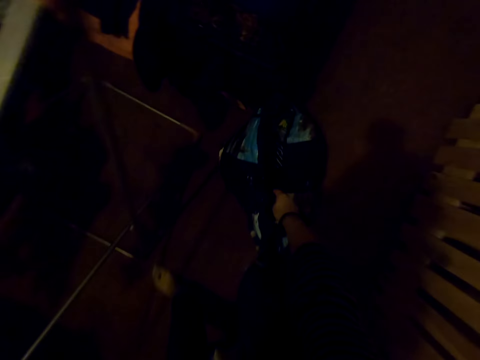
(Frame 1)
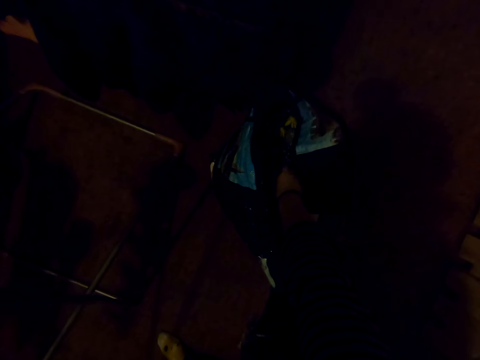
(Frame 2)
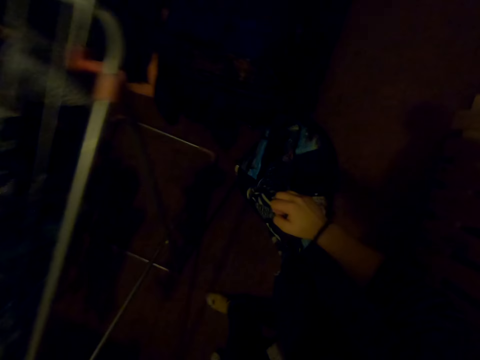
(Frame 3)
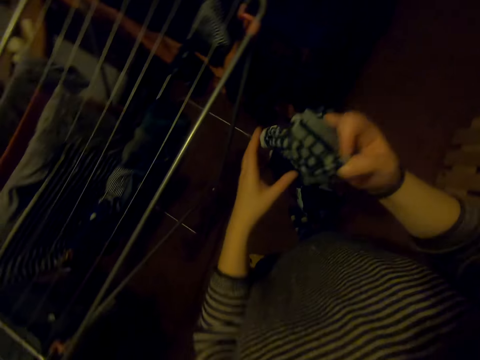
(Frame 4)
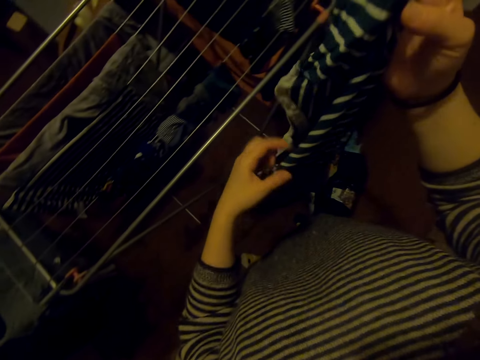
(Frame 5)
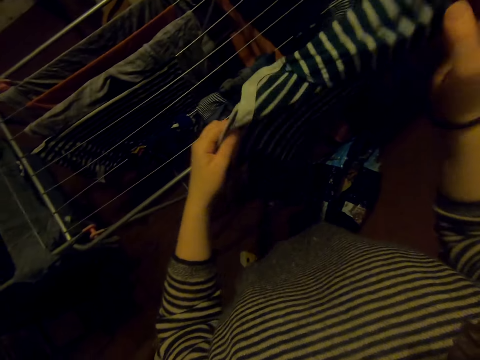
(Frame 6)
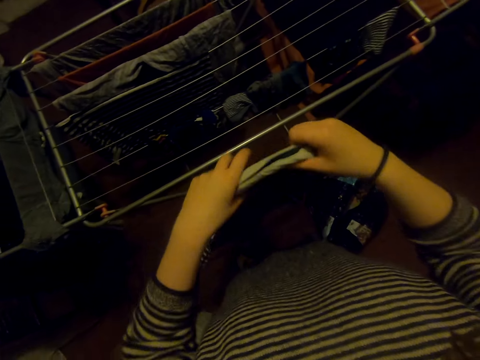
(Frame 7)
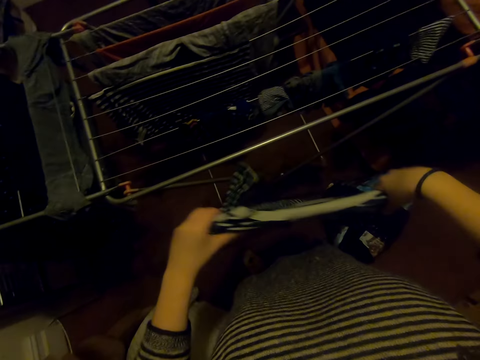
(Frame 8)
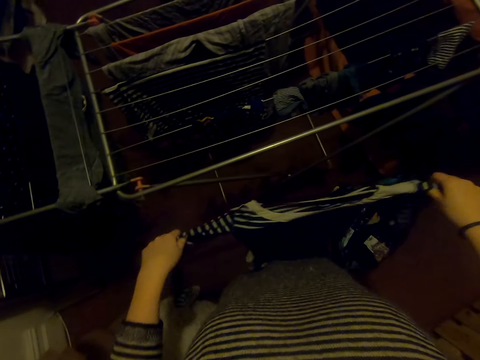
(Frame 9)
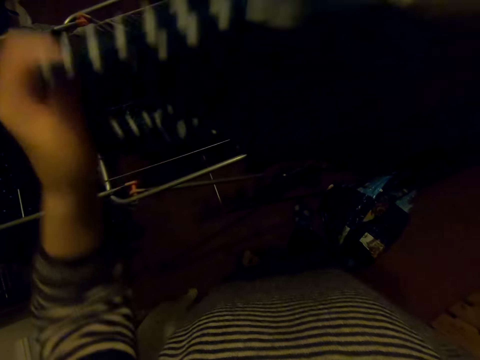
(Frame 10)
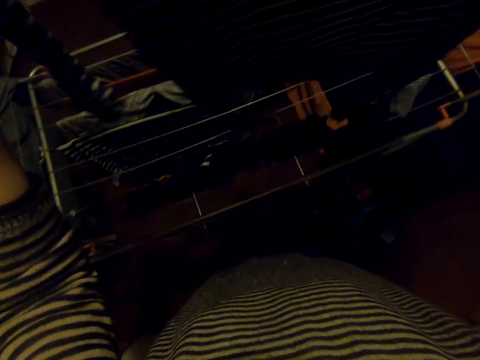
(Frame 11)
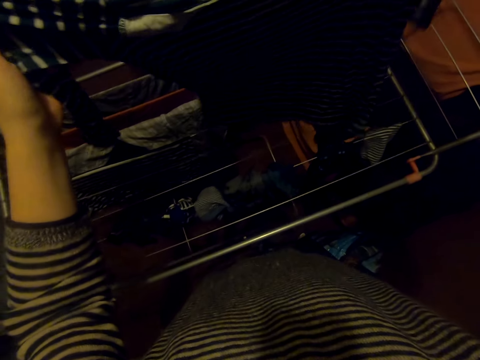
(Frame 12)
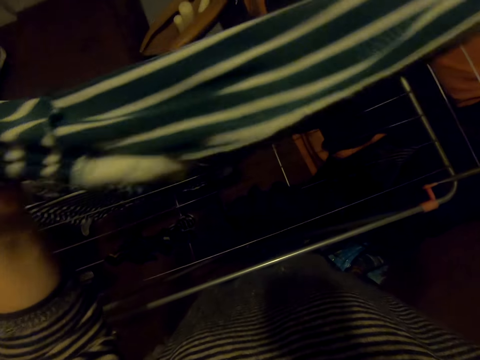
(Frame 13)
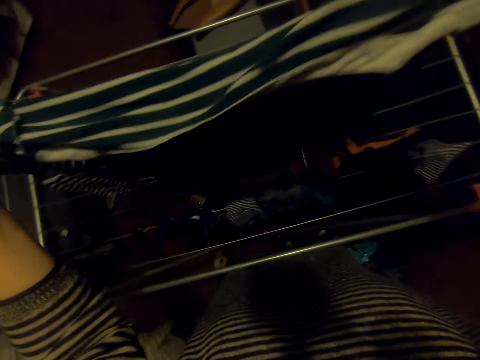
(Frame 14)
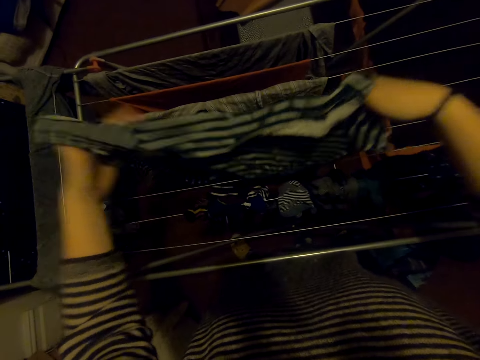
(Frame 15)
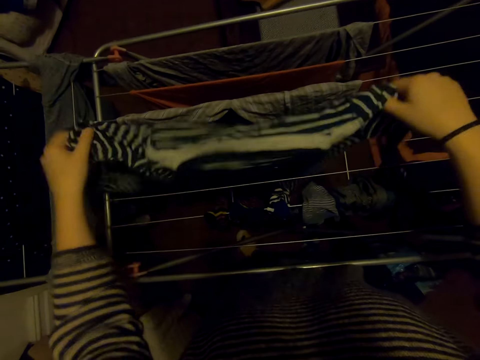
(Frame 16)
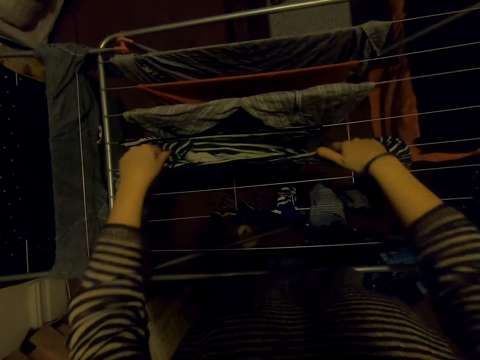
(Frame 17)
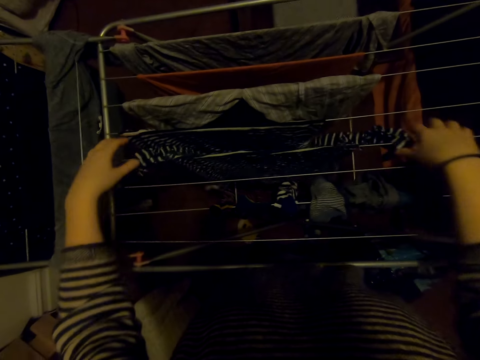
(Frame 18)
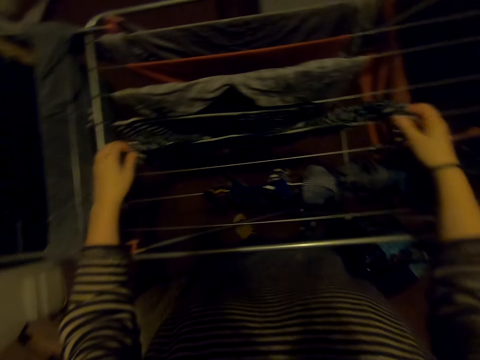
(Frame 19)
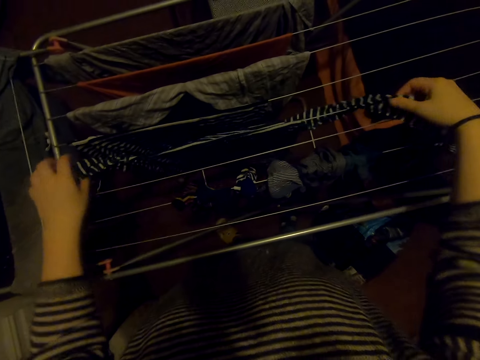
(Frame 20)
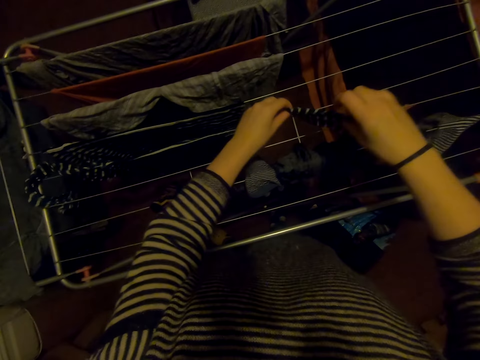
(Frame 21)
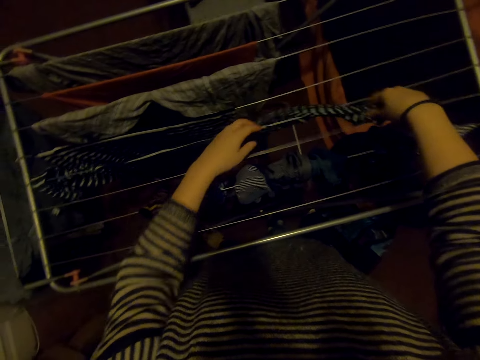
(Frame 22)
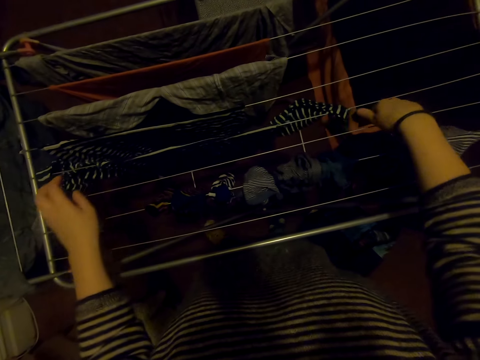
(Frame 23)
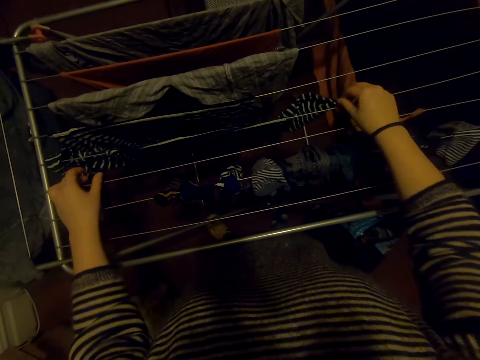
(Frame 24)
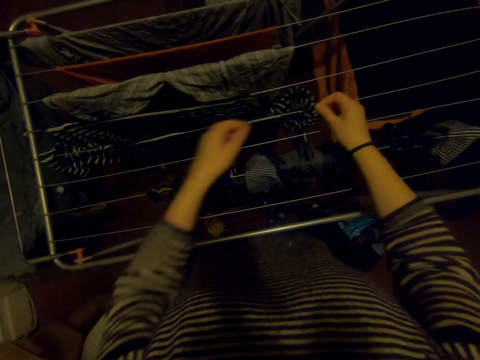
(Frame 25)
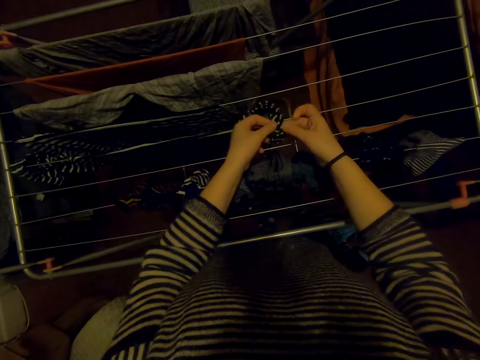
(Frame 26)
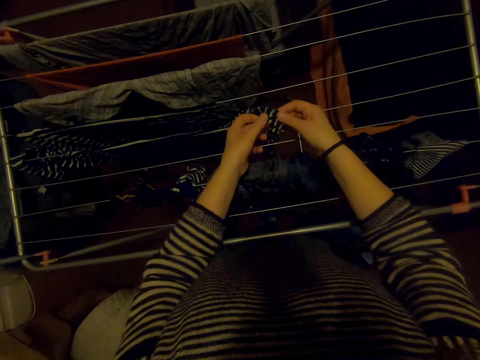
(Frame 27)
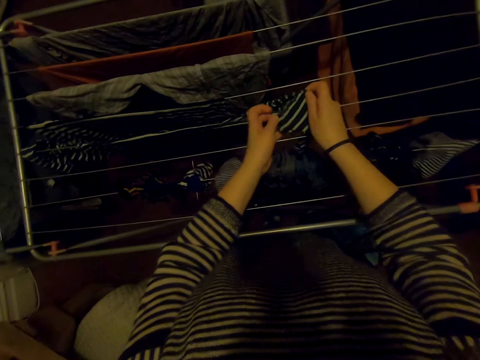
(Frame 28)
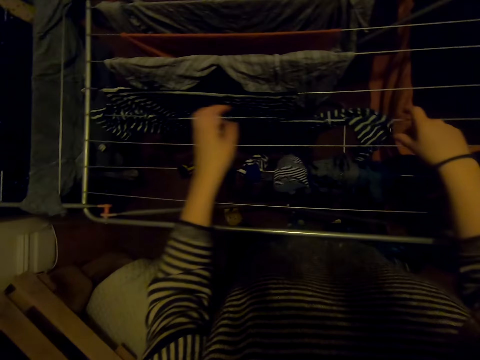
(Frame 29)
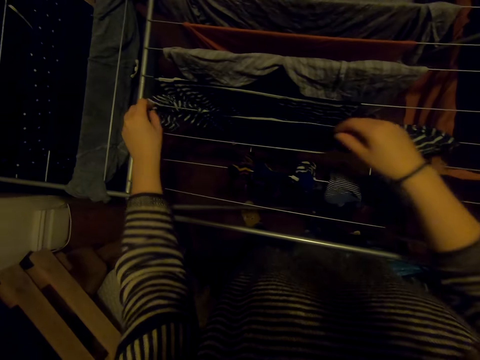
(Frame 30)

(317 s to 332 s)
The camera wearer picks a cloth from the bag. They stretch out the cloth. They hang the cloth on the cloth line.

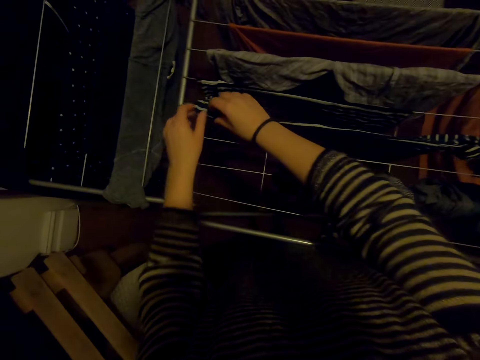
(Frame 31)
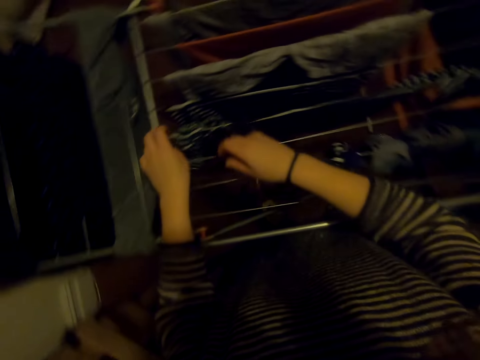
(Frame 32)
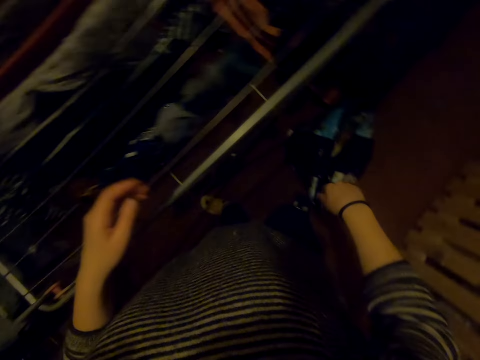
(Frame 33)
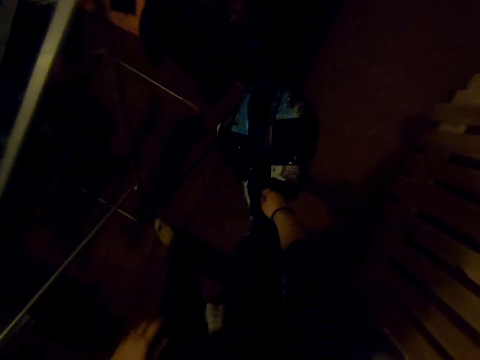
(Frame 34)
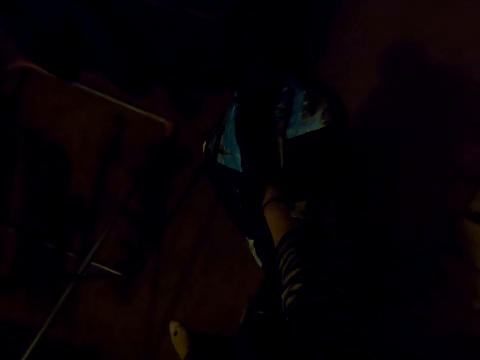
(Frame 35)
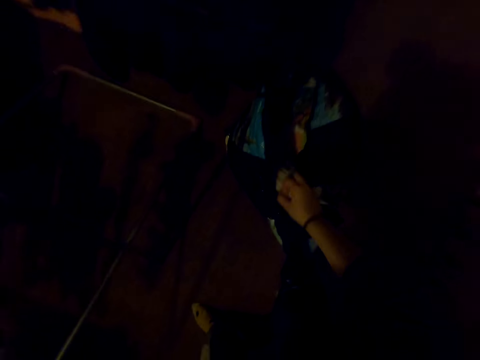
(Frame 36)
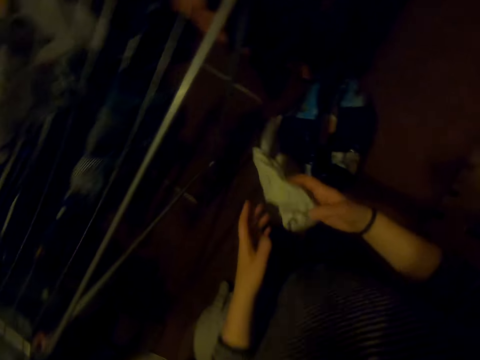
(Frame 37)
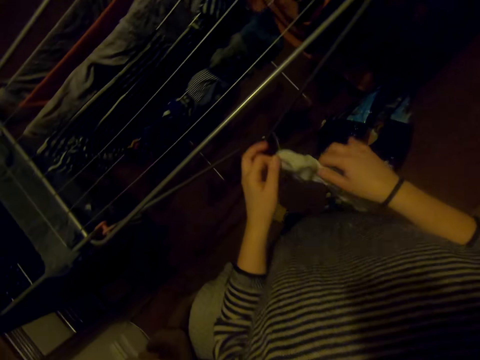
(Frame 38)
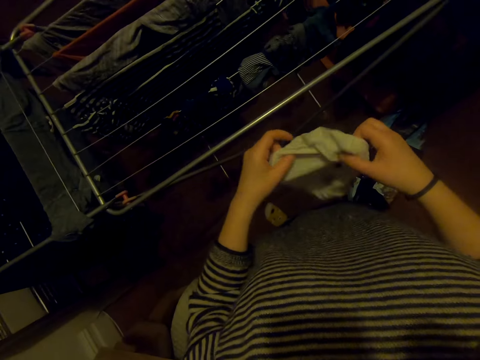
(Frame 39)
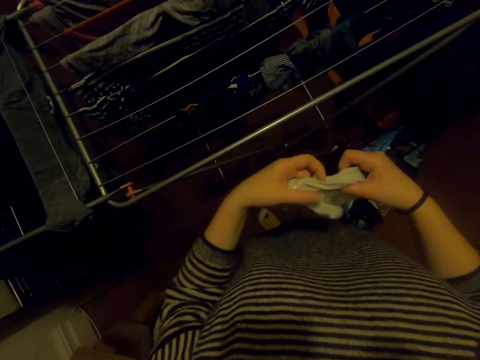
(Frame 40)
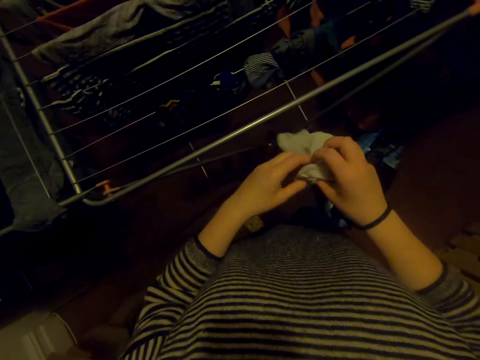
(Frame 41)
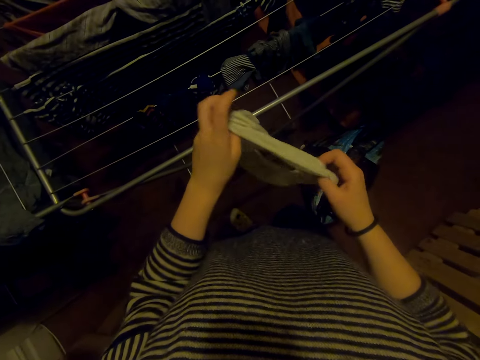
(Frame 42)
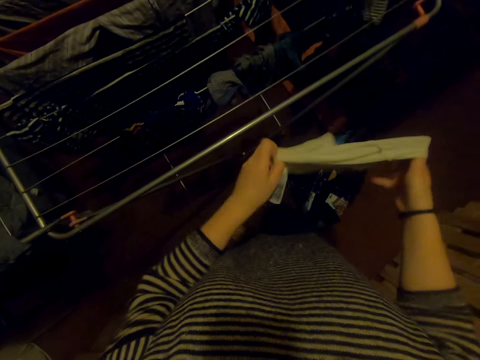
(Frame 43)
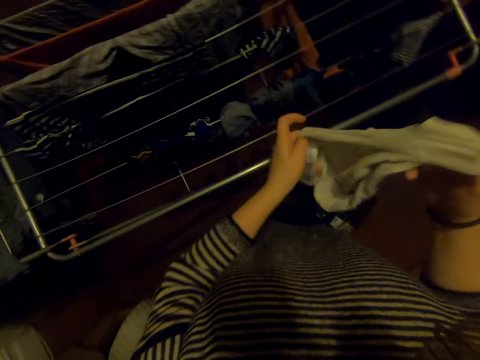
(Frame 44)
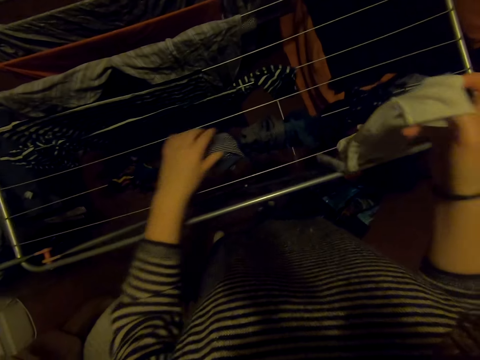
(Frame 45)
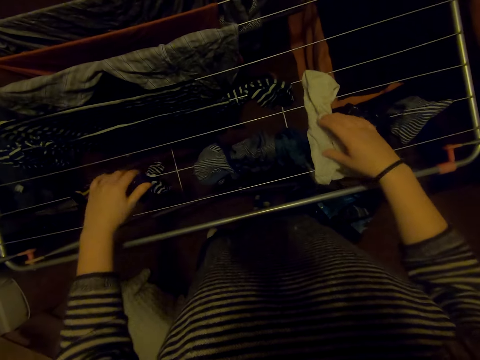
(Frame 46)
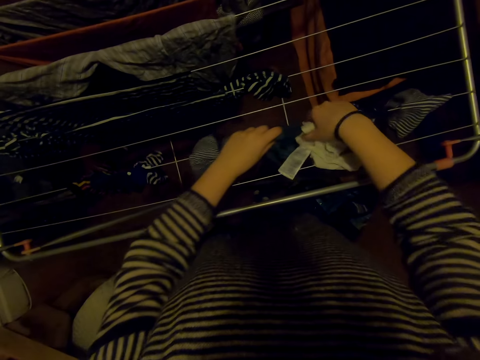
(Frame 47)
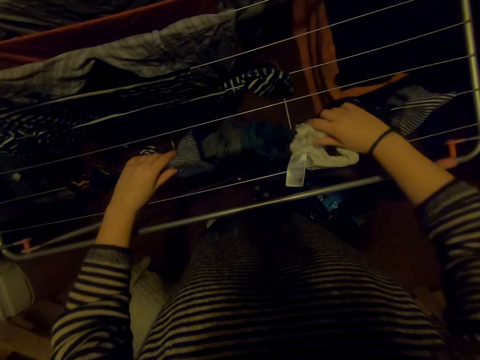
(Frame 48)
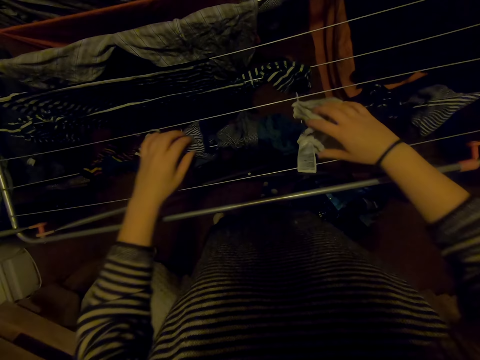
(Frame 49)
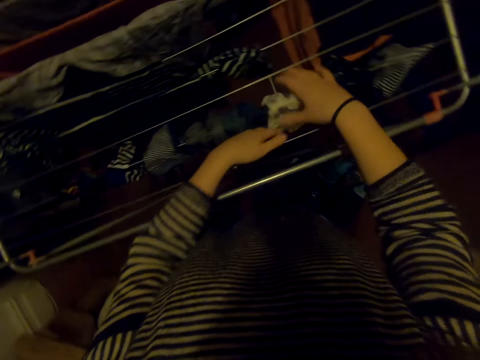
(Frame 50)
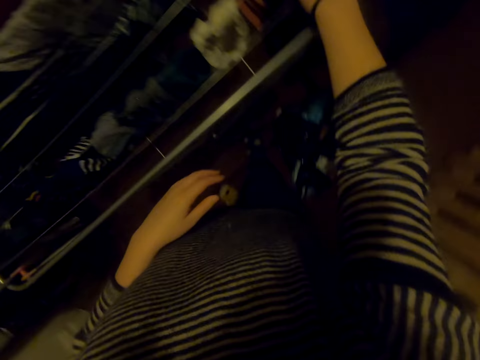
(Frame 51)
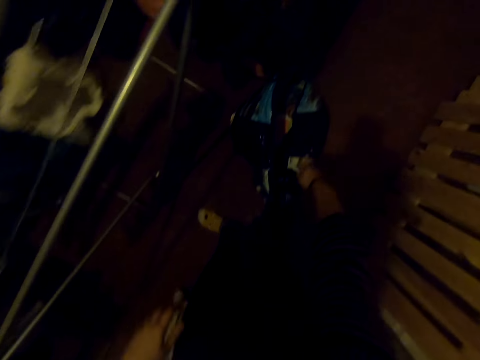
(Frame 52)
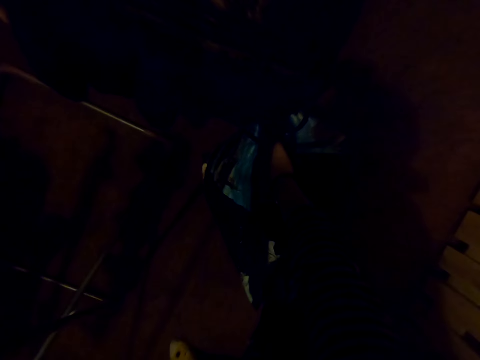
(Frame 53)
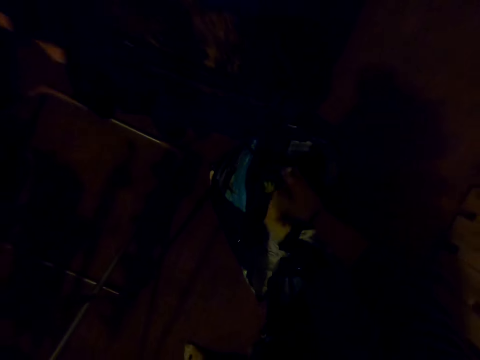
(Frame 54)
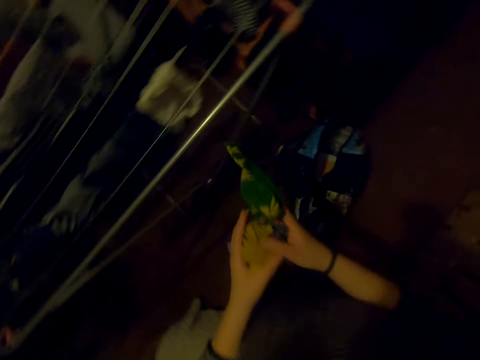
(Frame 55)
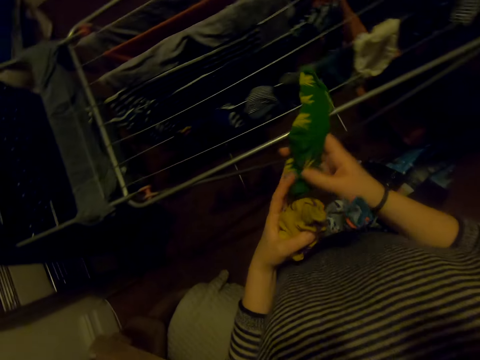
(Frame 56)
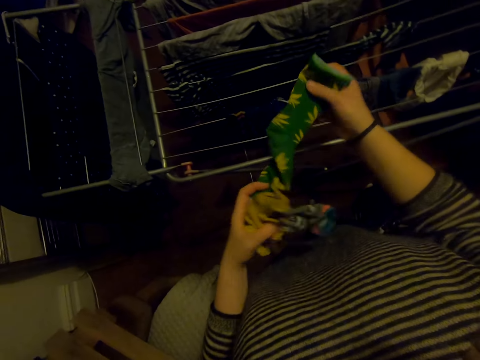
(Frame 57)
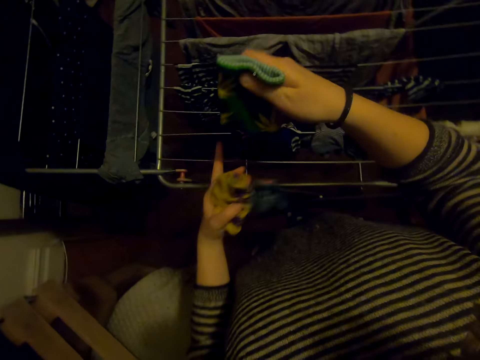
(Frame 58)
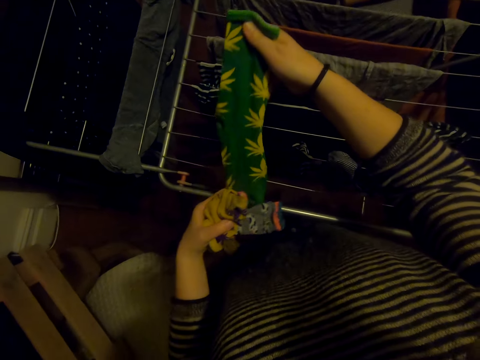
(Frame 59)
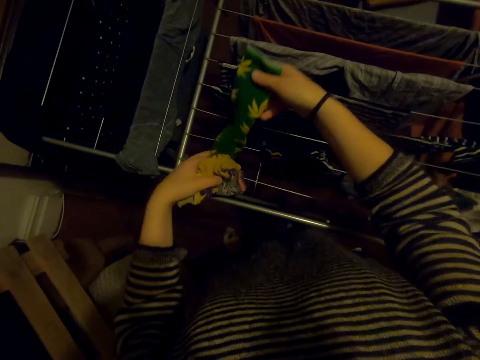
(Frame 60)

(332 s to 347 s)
The camera wearer picks a cloth from the bag. They stretch out the cloth. They hang the cloth on the cloth line. They pick socks from the bag. They air the socks on the stand.
